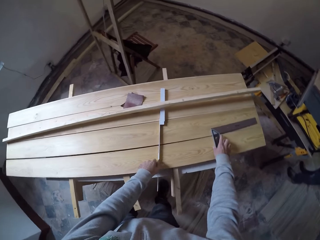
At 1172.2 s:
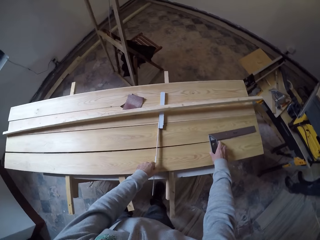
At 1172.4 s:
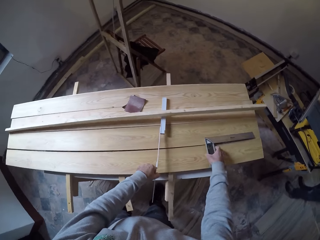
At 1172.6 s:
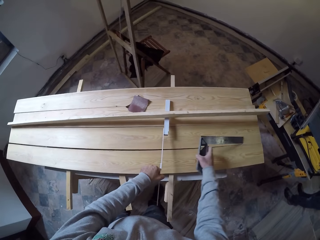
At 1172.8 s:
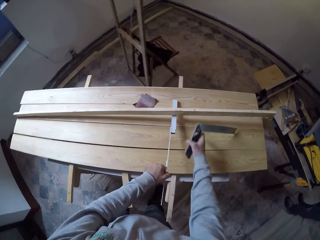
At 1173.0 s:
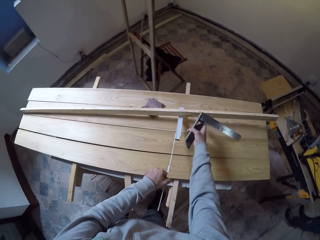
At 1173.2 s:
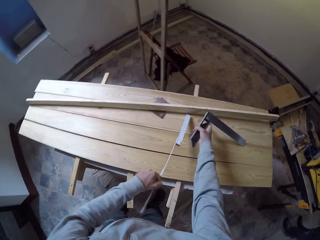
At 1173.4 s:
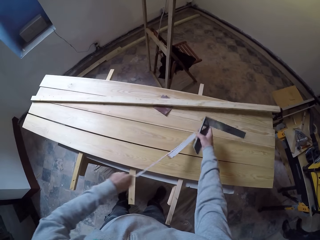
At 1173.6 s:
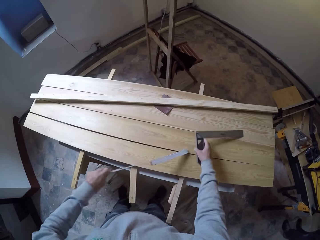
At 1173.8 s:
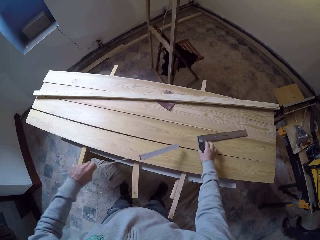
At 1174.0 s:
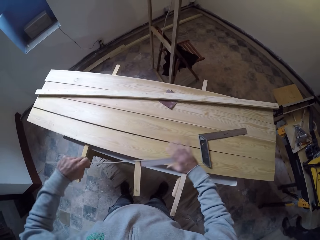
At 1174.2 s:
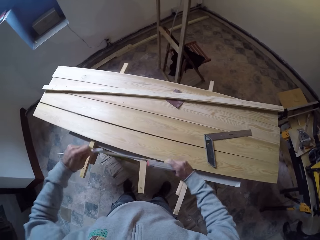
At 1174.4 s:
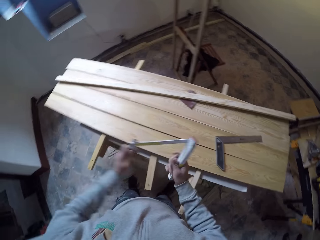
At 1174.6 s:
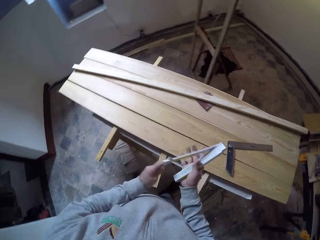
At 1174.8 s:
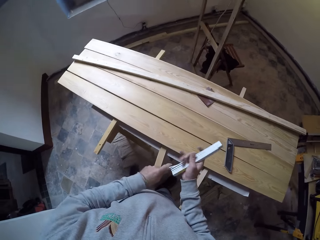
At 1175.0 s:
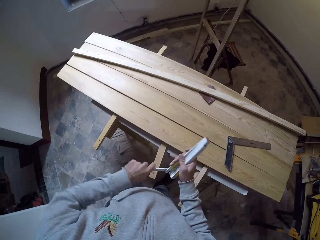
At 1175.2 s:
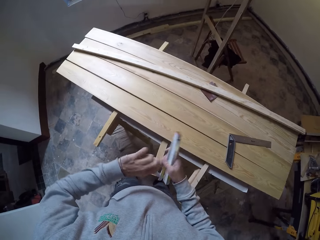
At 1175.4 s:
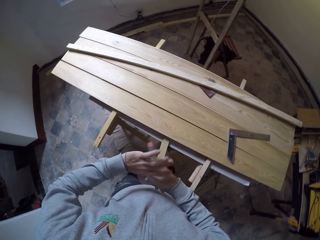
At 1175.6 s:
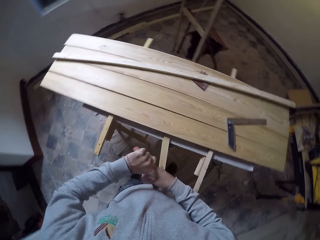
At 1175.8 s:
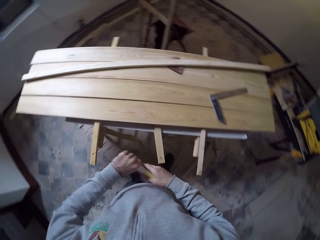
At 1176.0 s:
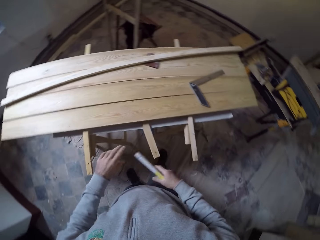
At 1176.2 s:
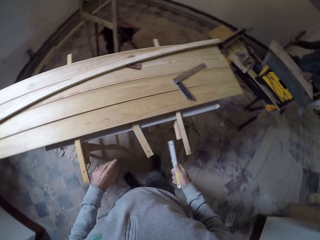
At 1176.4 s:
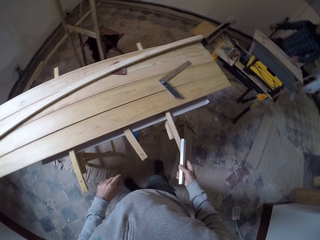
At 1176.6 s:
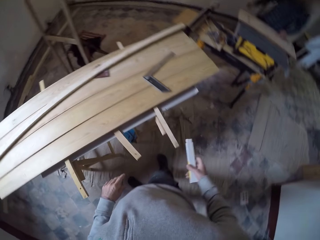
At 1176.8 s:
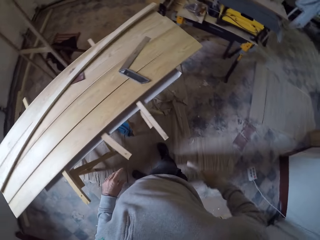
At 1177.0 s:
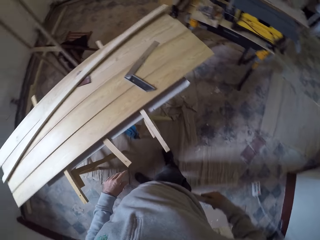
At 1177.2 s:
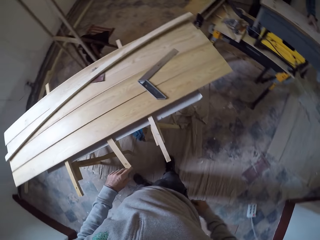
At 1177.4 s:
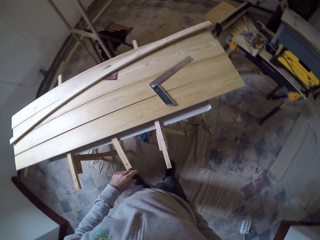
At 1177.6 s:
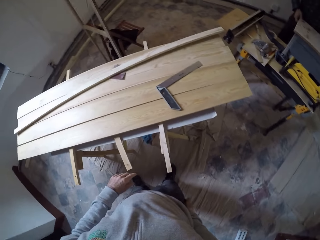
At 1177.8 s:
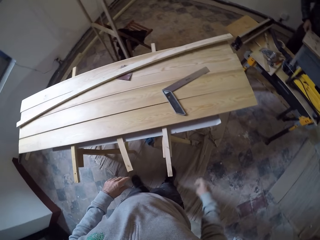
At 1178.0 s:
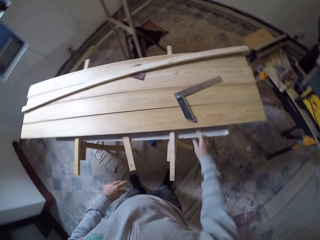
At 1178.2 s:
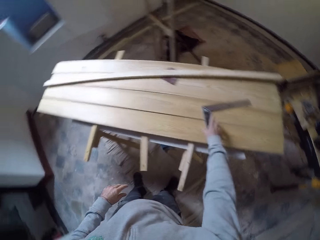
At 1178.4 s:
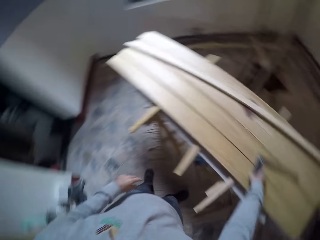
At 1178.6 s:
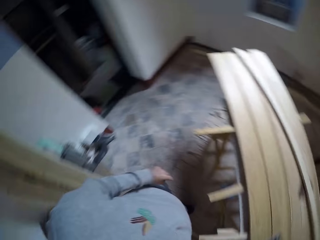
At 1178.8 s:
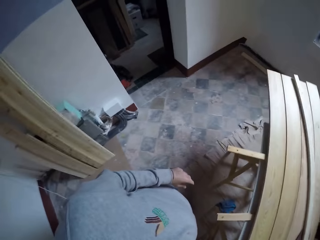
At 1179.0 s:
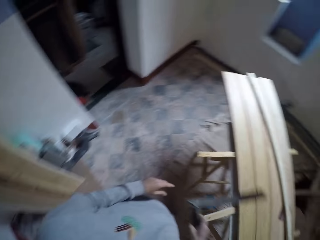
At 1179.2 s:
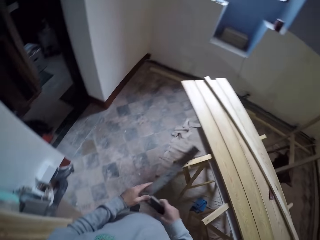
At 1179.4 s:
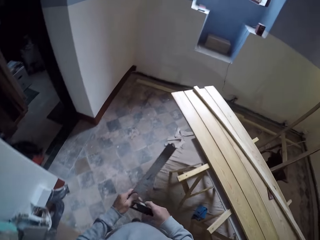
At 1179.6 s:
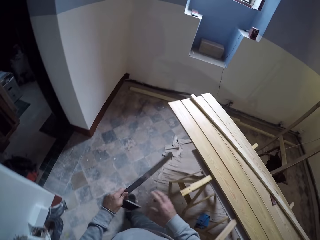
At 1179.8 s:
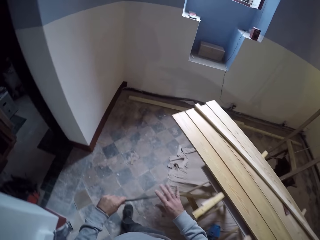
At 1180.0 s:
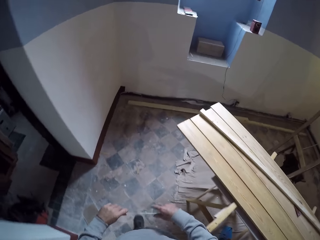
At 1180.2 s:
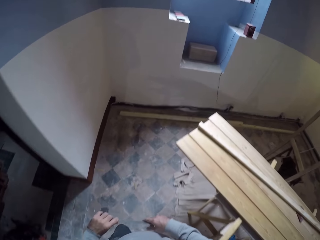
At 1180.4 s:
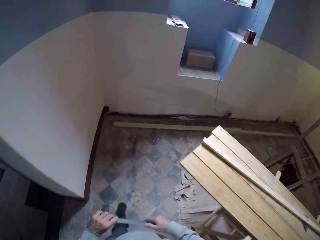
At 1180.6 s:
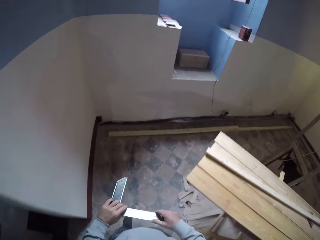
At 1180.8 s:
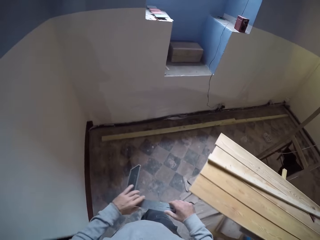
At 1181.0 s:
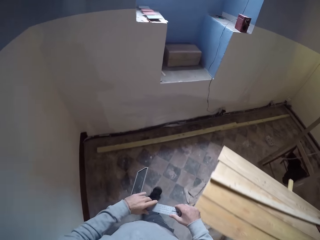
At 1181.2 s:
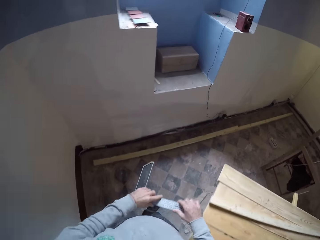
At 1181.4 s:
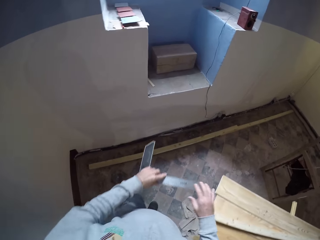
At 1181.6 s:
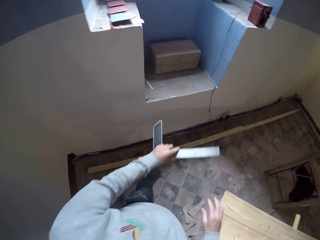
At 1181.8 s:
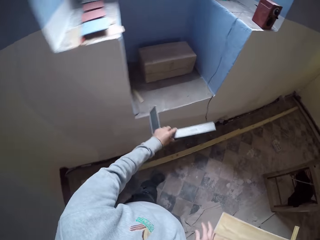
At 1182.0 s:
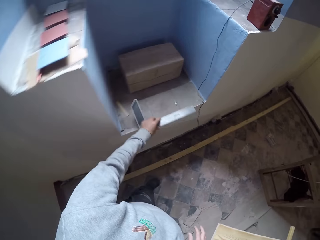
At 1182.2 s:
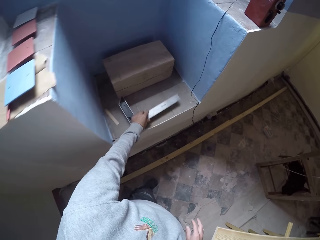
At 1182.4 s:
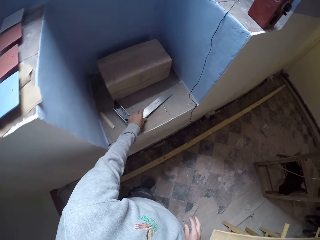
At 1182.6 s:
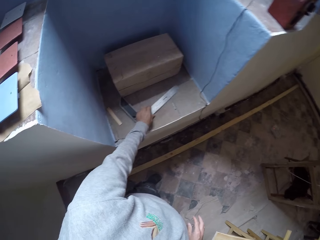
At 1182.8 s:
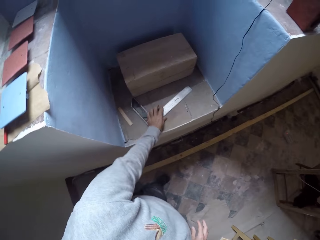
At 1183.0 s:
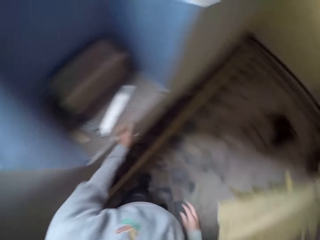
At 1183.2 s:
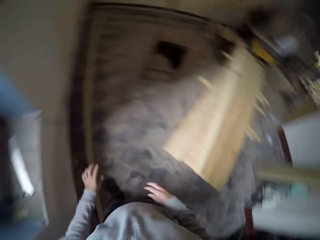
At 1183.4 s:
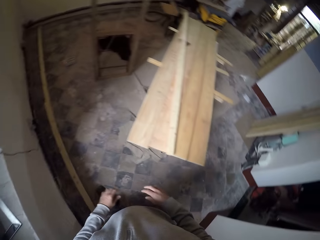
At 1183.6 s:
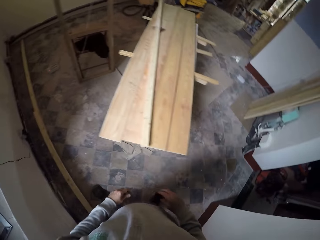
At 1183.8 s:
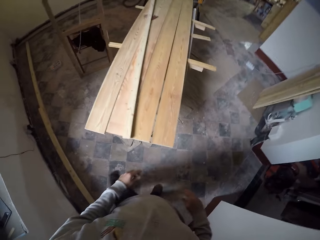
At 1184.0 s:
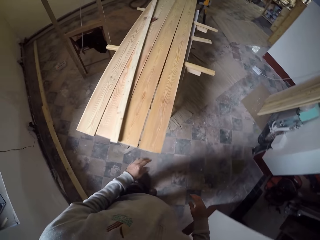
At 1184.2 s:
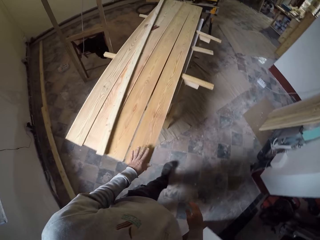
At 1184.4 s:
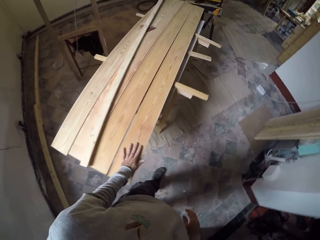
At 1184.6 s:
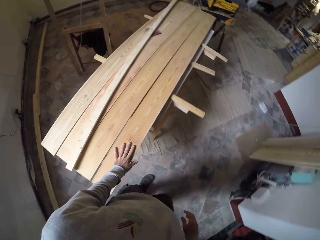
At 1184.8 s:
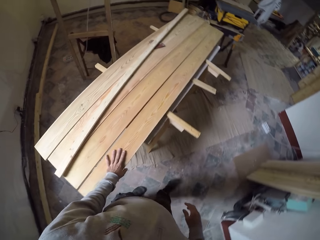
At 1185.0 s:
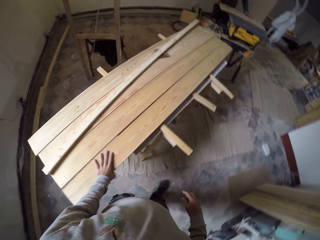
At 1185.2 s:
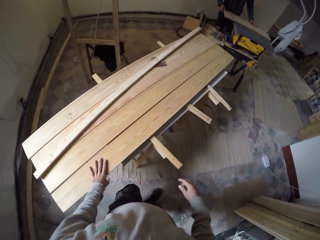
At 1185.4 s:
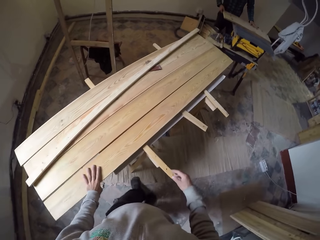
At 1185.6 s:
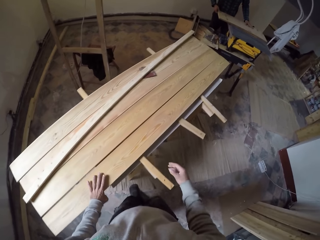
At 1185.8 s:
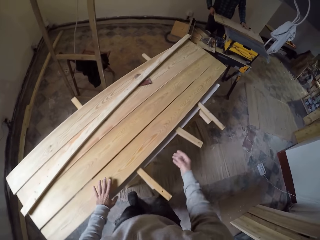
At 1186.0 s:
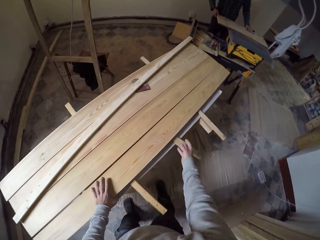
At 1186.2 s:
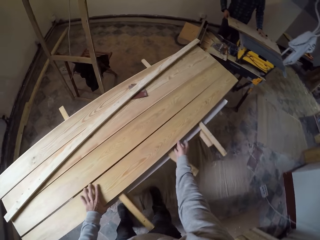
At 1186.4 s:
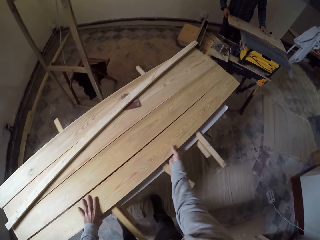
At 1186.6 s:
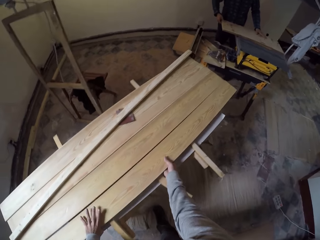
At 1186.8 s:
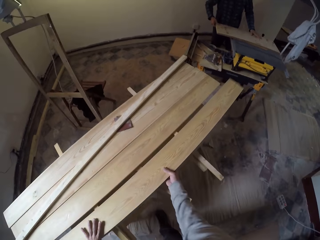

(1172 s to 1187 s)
The camera wearer picks up a try square from the table. They pick up a linear measure from the table. They place the try square on the table and fold the linear measure. They hold the timber. They place the linear measure in the pocket. They throw the timber. They pick up the try square from the table. They turn around the room. They hold the try square. They walk around the room. They place the try square on the shelf towards the wall. They turn around the room. They walk around the room. They touch a wood.

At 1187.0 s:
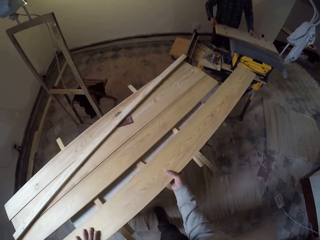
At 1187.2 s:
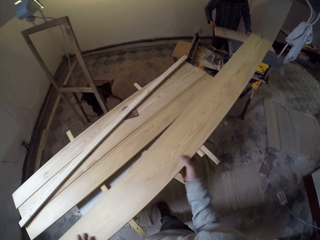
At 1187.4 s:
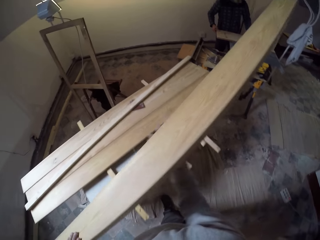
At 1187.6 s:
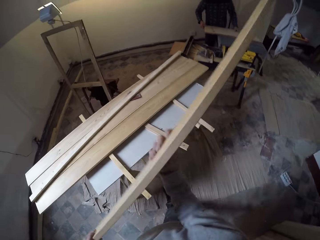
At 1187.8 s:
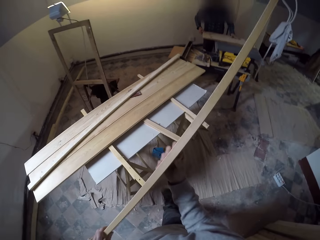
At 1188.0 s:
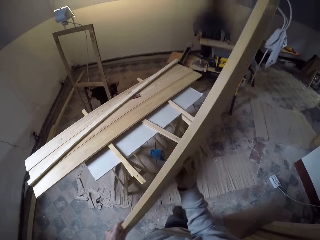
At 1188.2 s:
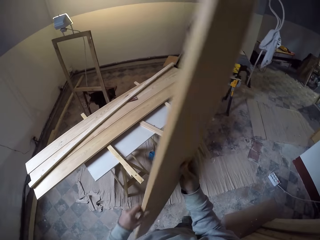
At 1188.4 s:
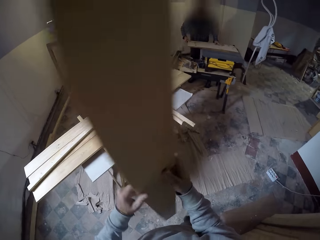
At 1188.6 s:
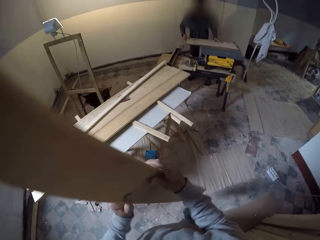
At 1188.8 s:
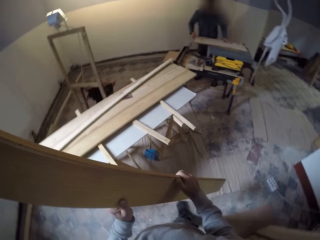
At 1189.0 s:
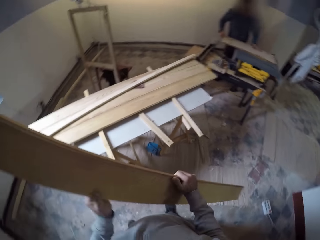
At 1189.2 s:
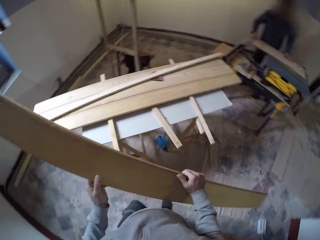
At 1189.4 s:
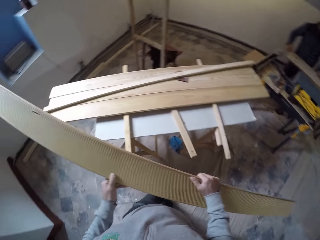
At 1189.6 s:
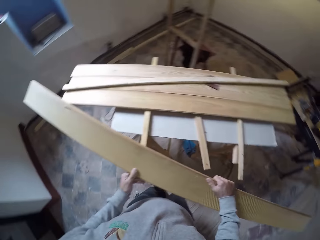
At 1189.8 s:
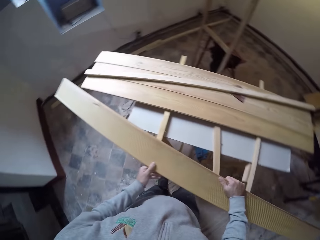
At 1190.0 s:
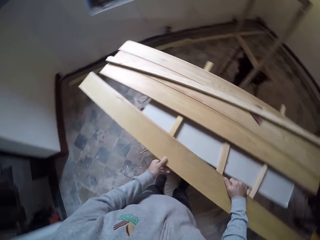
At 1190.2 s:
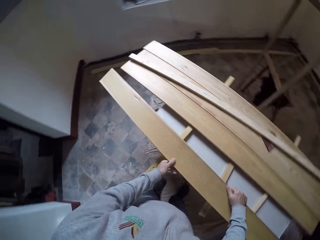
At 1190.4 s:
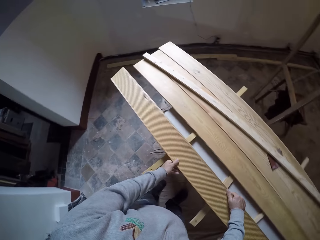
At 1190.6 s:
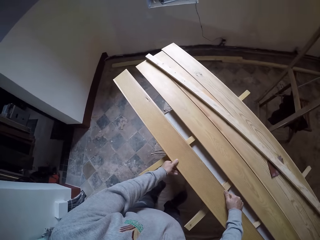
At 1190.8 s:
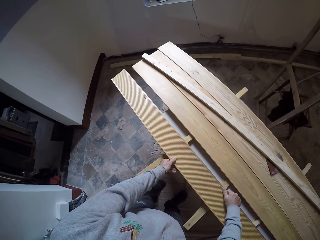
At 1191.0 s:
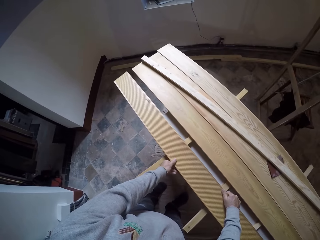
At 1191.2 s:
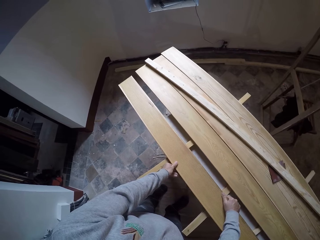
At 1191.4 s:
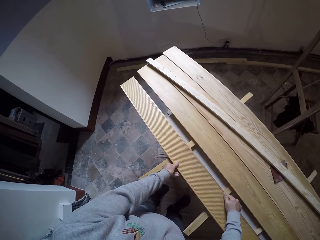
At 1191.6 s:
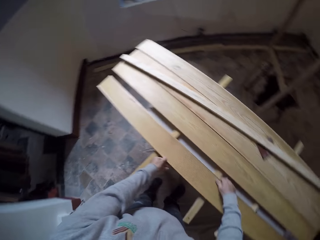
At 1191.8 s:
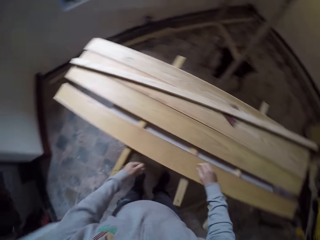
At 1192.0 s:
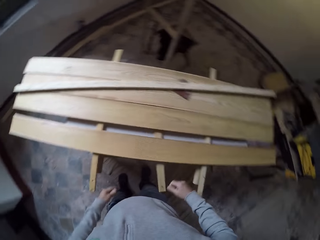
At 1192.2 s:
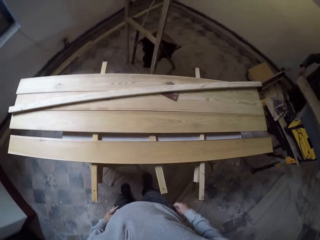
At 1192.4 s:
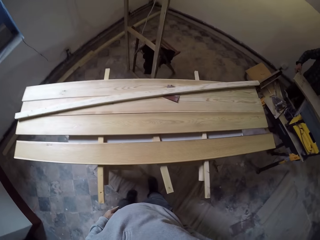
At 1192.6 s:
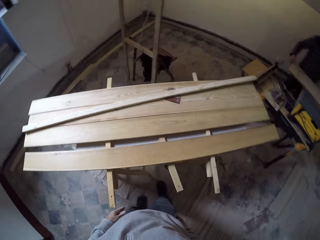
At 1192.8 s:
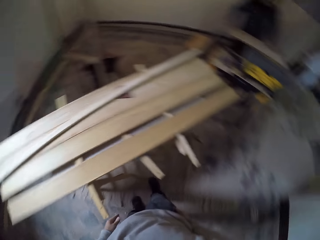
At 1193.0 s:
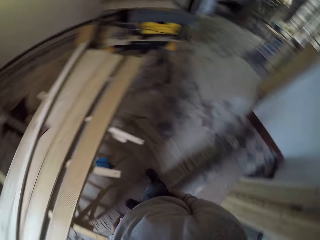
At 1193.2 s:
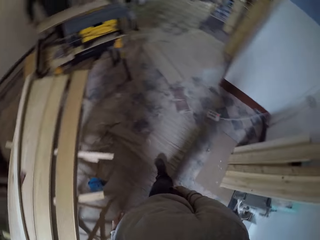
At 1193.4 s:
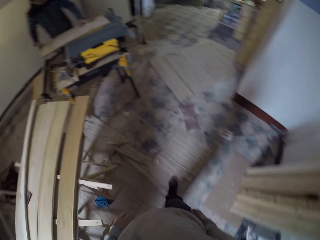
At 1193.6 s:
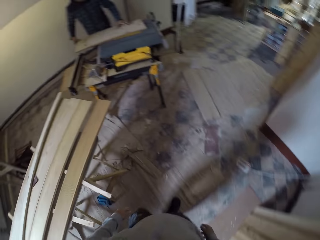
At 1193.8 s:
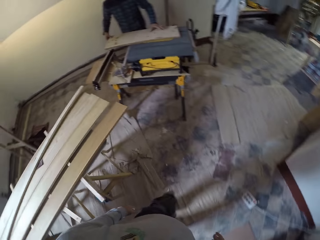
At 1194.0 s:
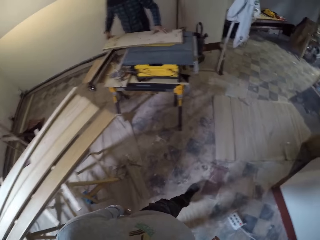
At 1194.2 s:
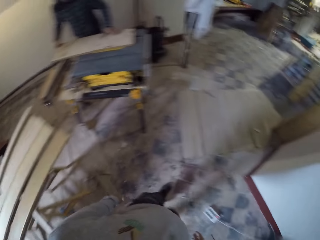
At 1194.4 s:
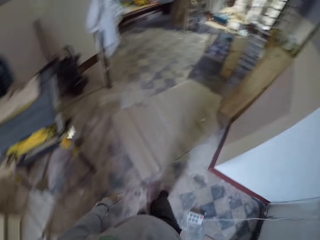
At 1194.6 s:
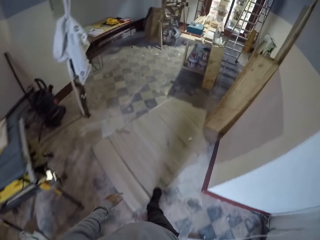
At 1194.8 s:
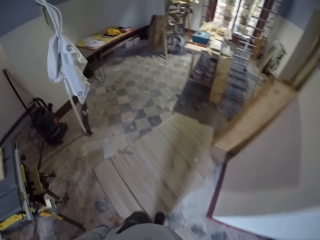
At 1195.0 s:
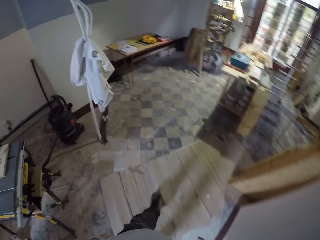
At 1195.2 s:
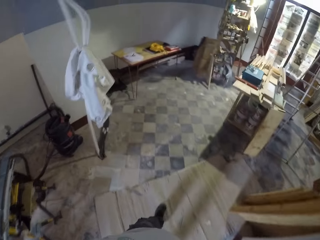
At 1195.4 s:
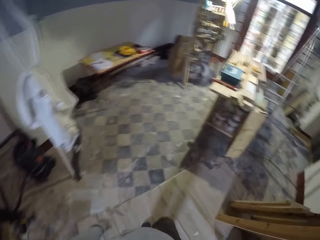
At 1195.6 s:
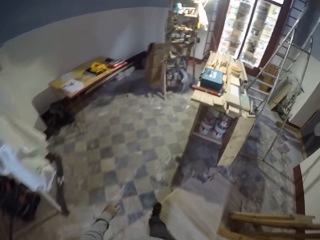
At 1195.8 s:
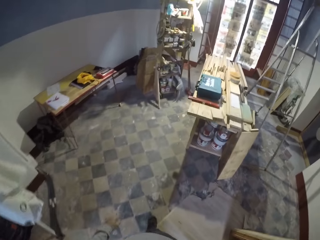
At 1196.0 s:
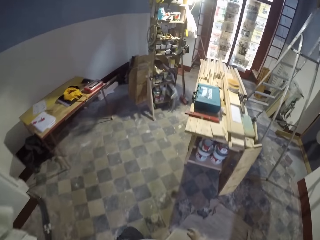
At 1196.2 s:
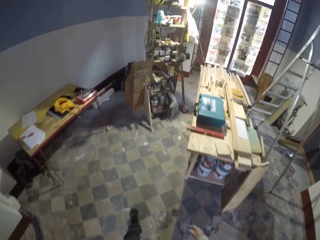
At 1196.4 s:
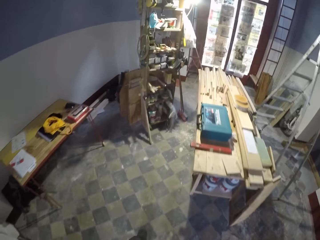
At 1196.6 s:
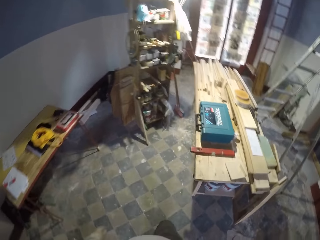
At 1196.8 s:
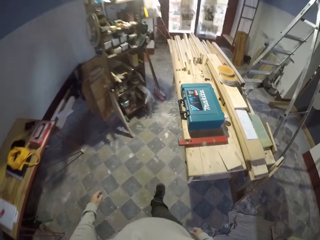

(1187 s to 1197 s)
The camera wearer picks up a wood or timber from the table. They hold the timber. They turn the wood. They place the wood on the table. They turn around the area. They look around the room. They walk around the room.
